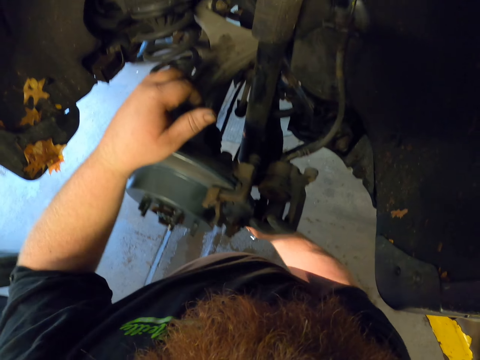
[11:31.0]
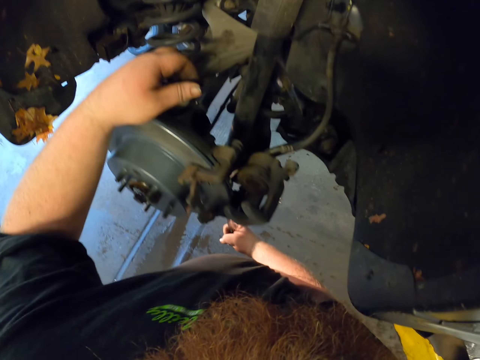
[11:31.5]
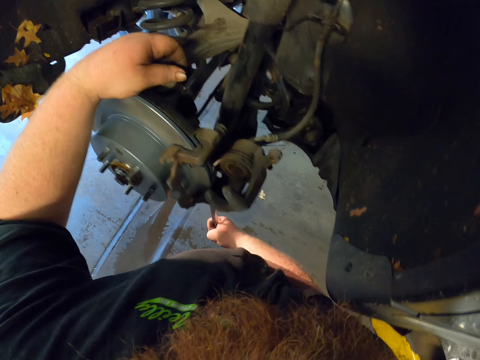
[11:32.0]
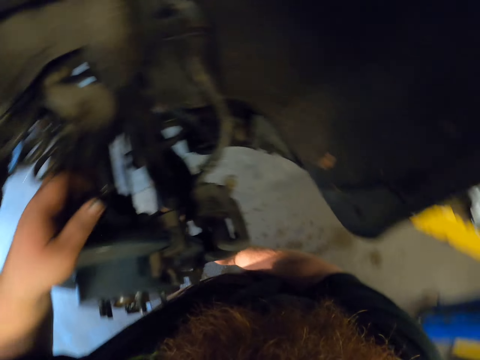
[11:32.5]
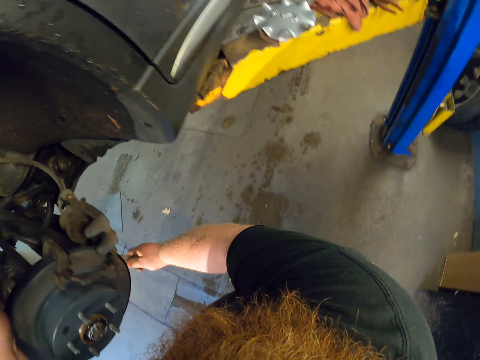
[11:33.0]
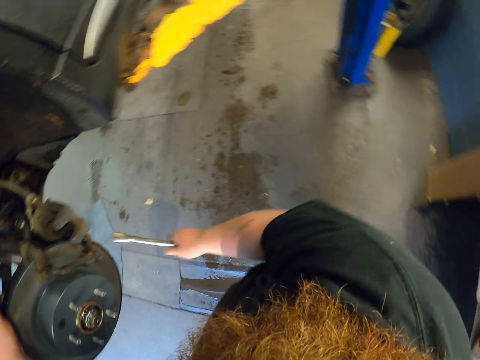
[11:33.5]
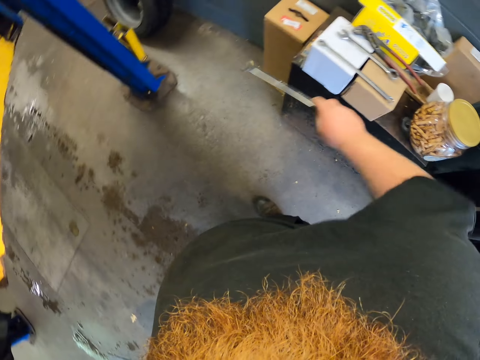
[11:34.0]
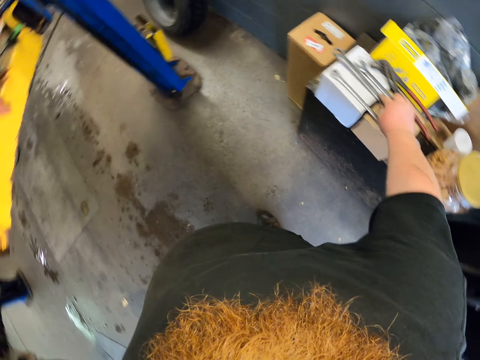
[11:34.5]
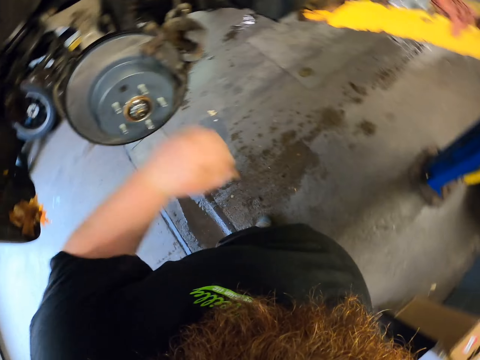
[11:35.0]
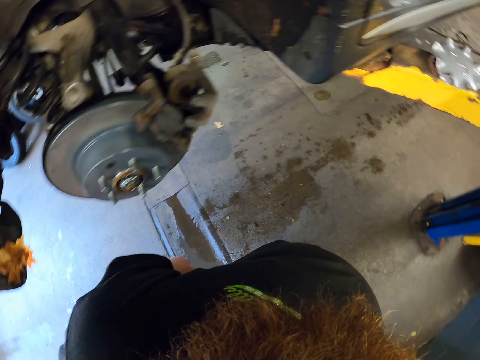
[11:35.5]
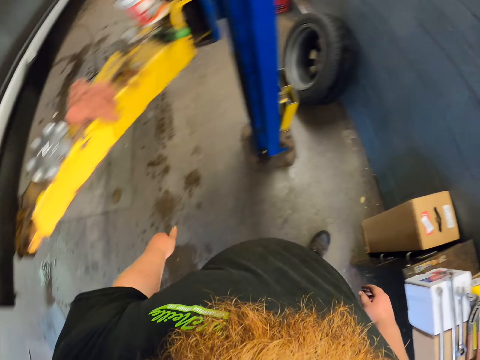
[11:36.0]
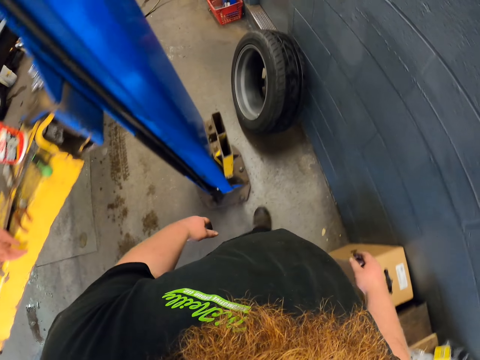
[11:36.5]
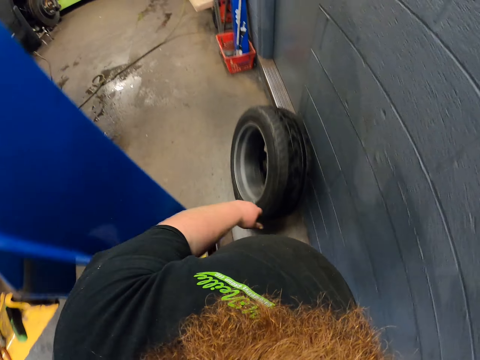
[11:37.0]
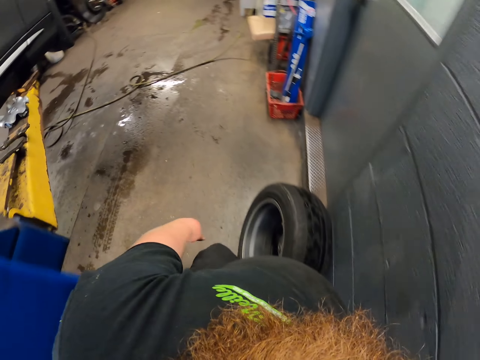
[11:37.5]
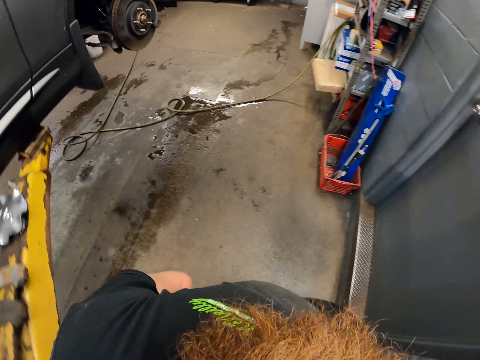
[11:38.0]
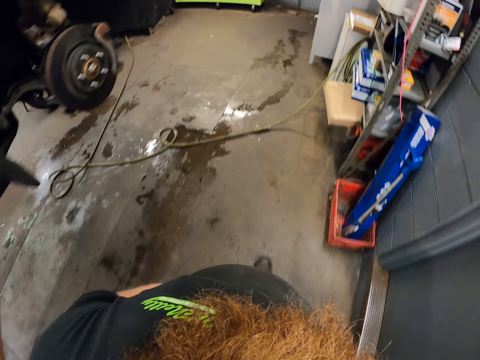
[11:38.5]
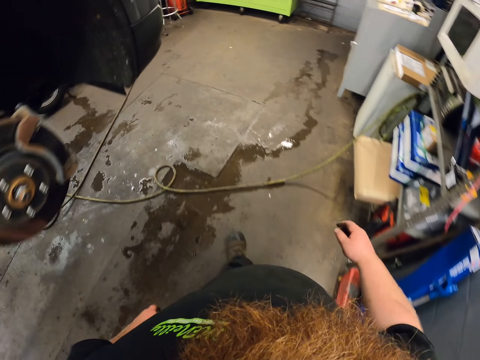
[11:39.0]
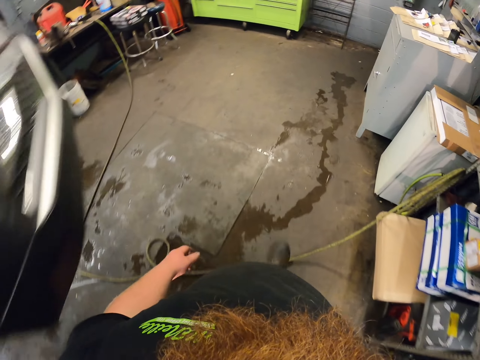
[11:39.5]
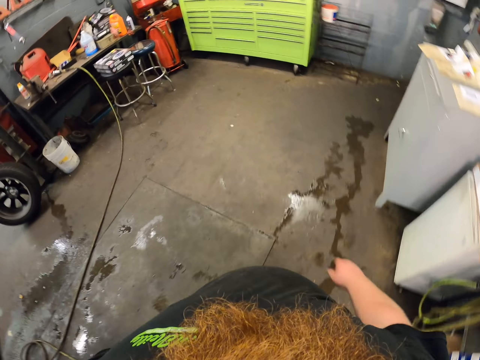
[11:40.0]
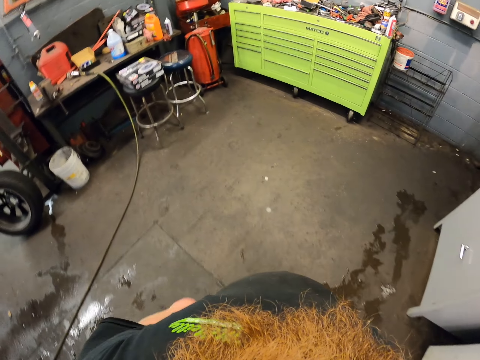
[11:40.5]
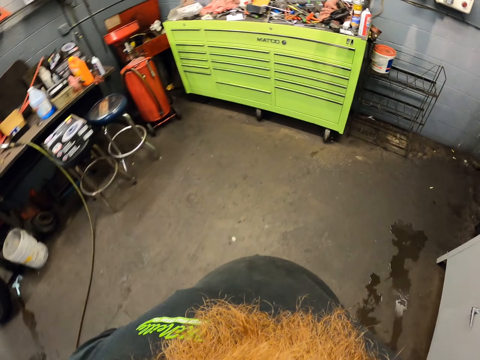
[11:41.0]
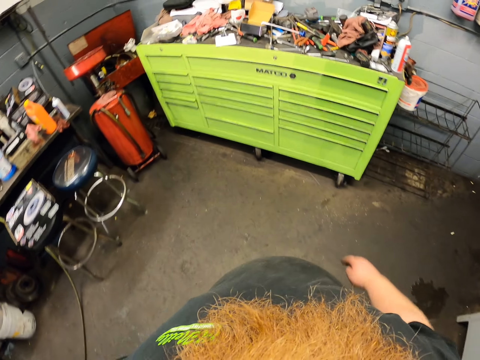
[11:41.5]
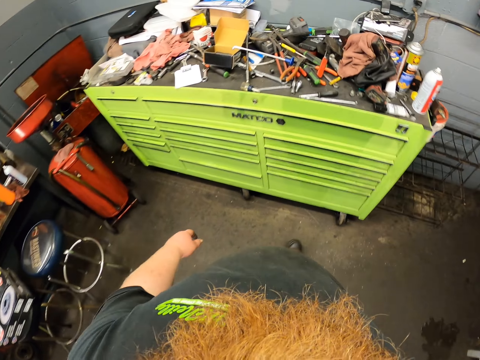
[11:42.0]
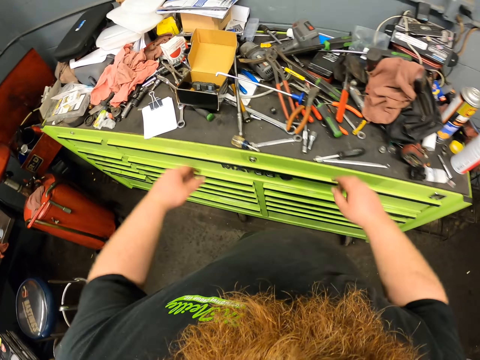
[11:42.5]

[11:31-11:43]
The camera wearer places the wrench on the workbench. They walk in the garage.

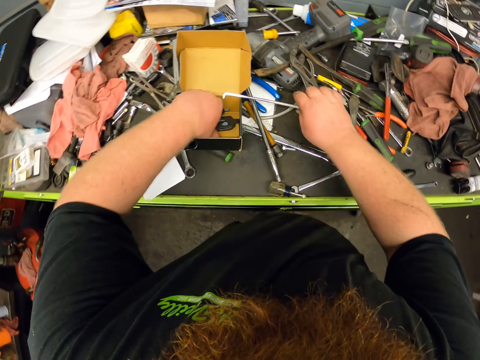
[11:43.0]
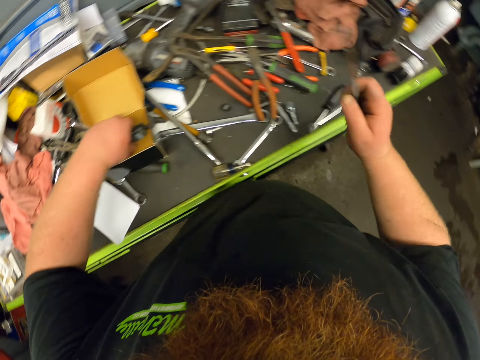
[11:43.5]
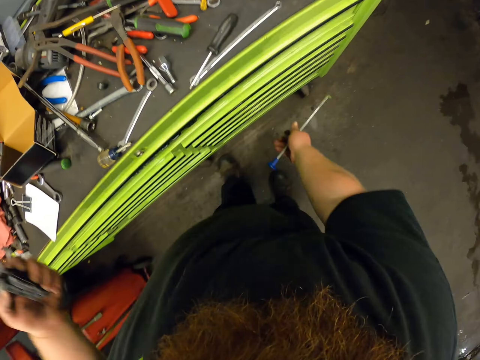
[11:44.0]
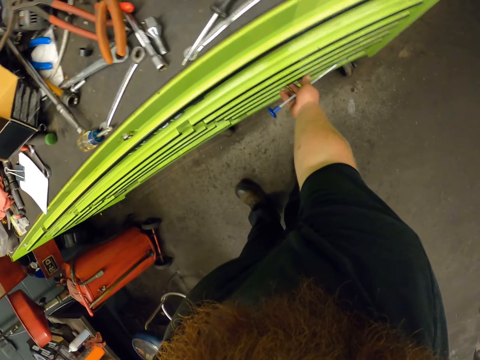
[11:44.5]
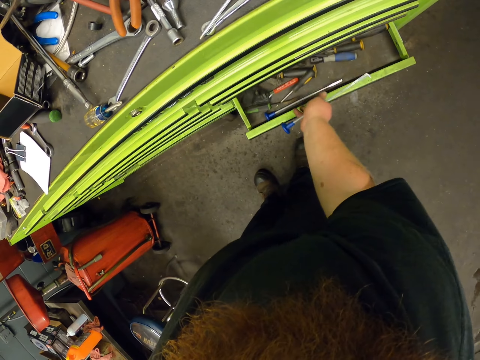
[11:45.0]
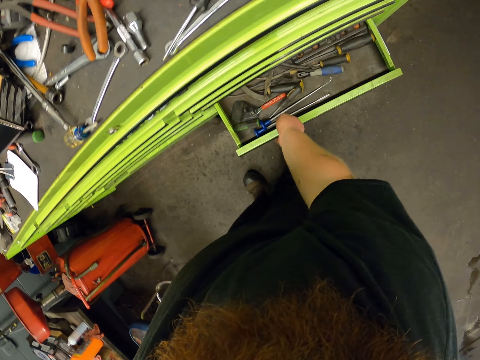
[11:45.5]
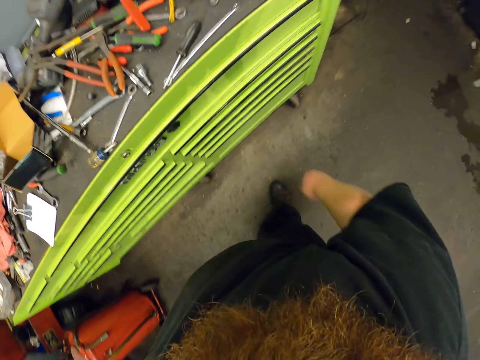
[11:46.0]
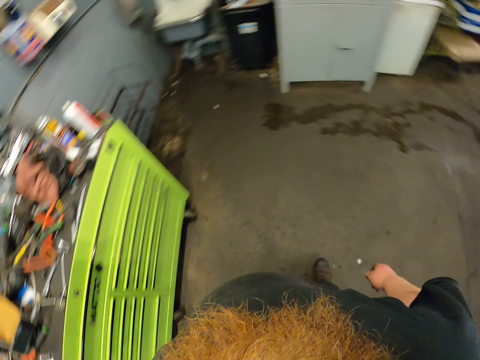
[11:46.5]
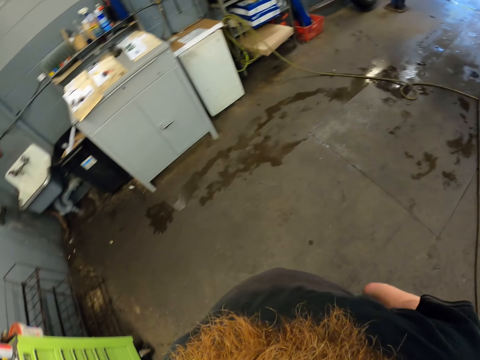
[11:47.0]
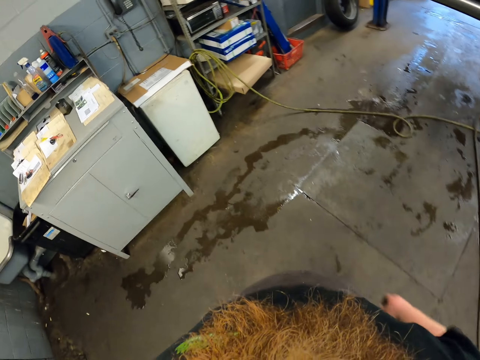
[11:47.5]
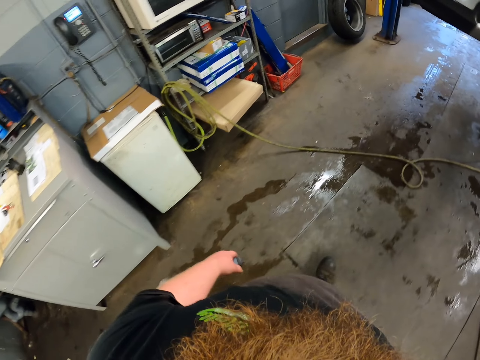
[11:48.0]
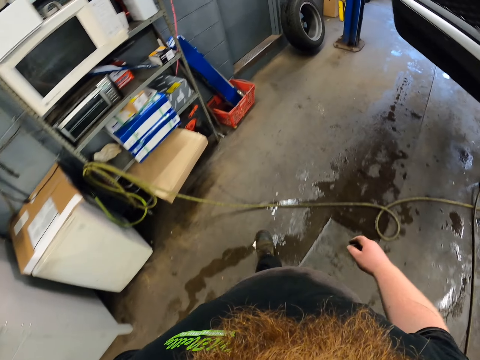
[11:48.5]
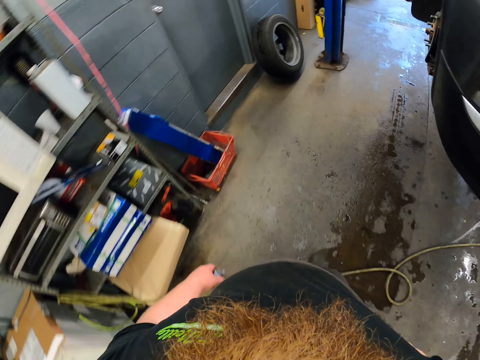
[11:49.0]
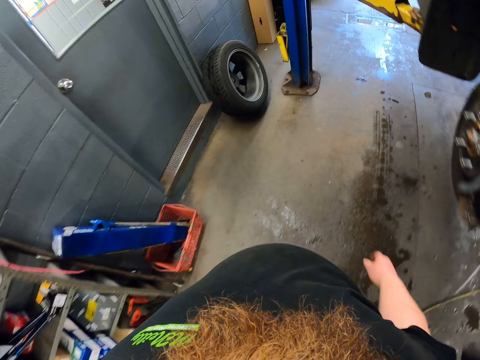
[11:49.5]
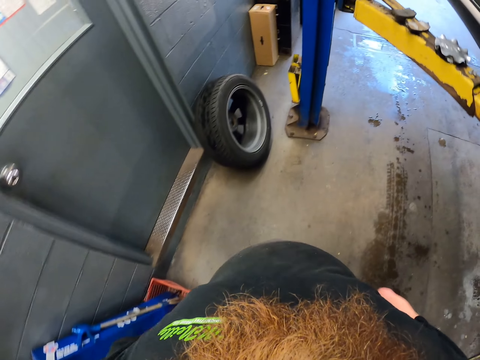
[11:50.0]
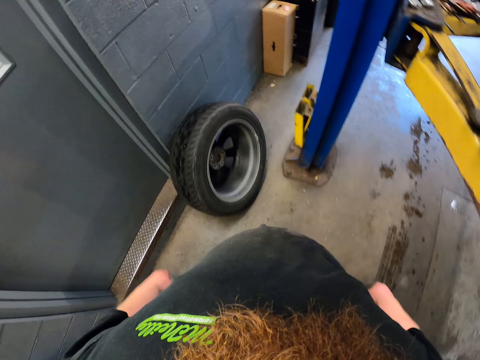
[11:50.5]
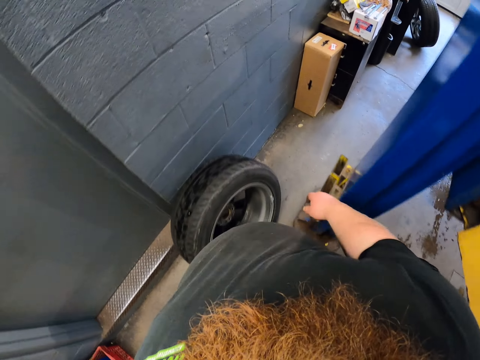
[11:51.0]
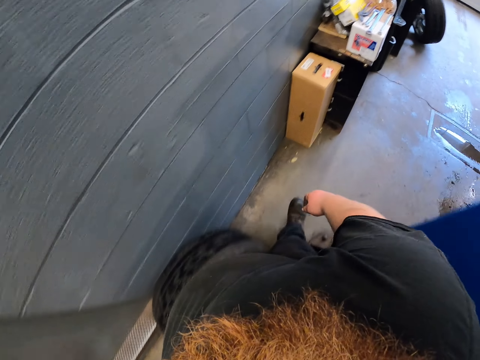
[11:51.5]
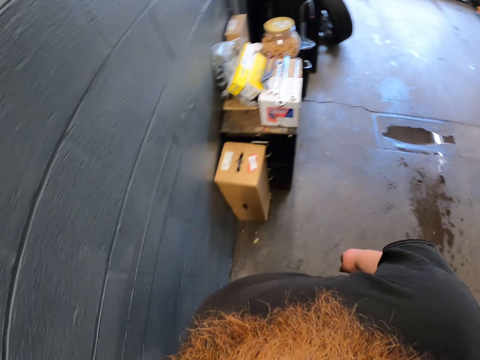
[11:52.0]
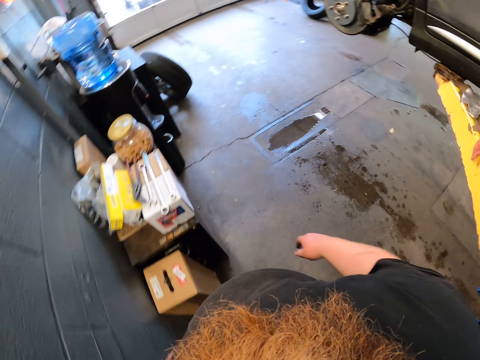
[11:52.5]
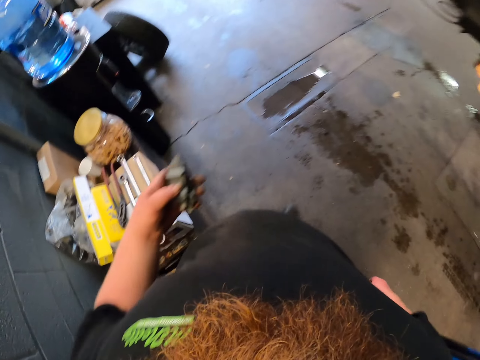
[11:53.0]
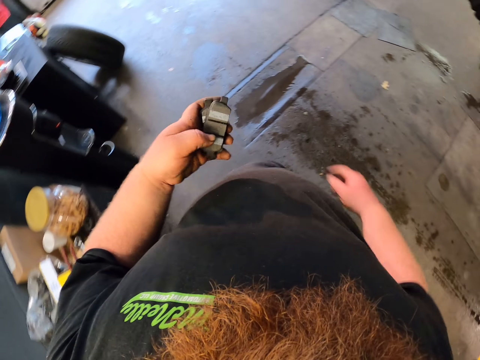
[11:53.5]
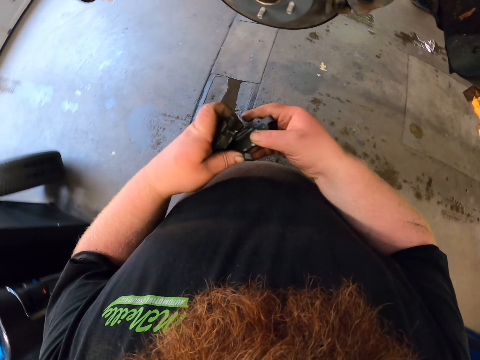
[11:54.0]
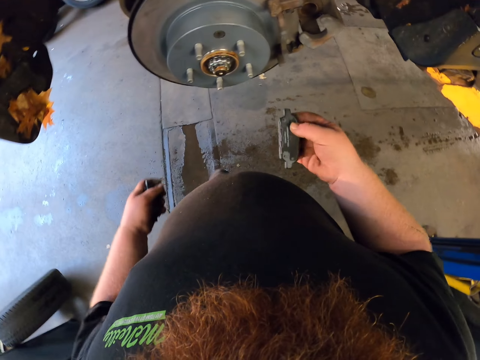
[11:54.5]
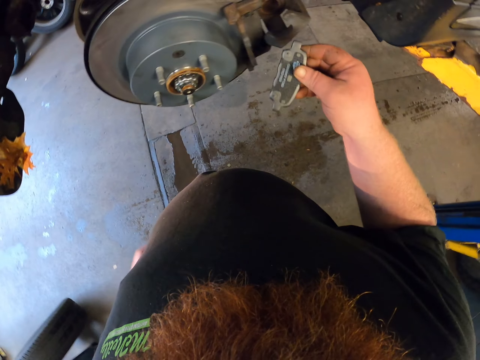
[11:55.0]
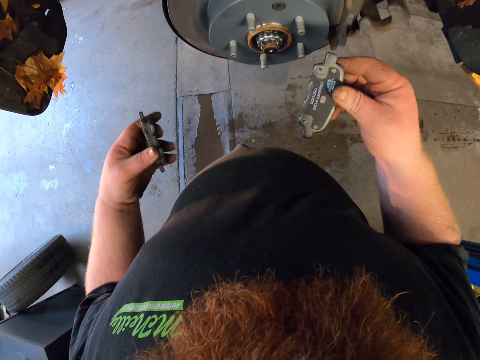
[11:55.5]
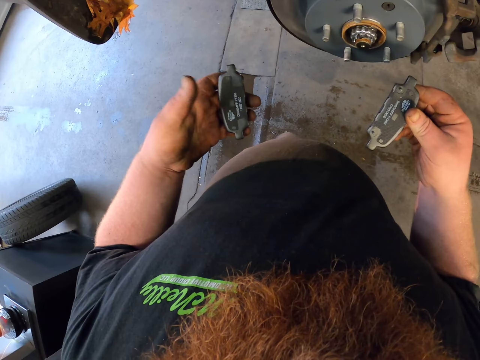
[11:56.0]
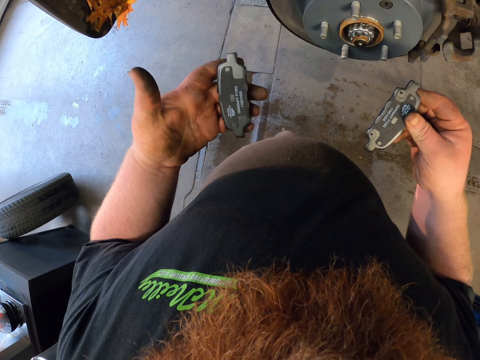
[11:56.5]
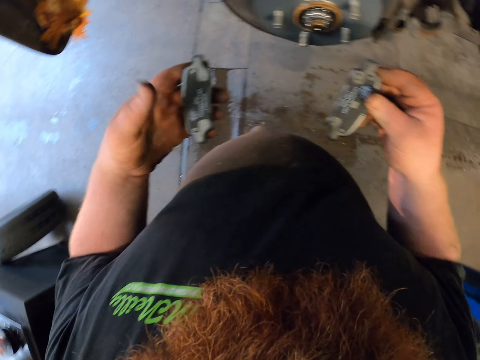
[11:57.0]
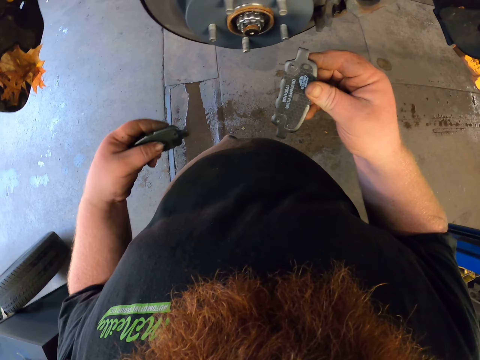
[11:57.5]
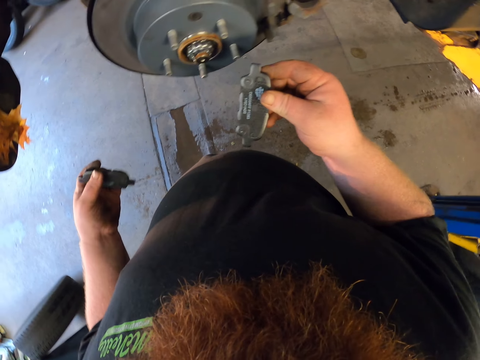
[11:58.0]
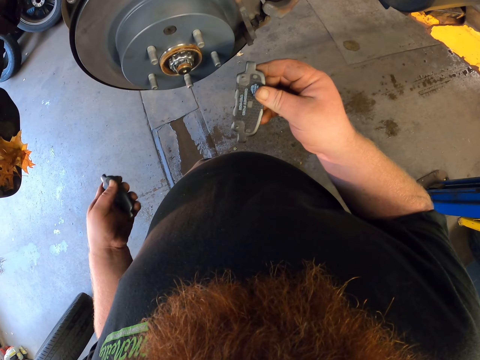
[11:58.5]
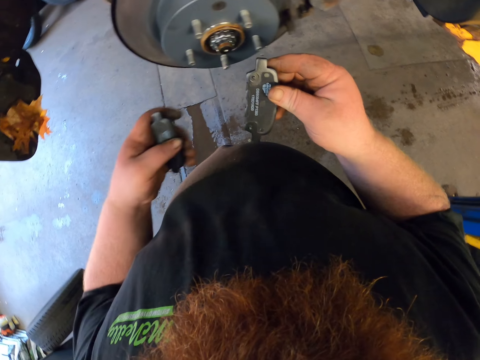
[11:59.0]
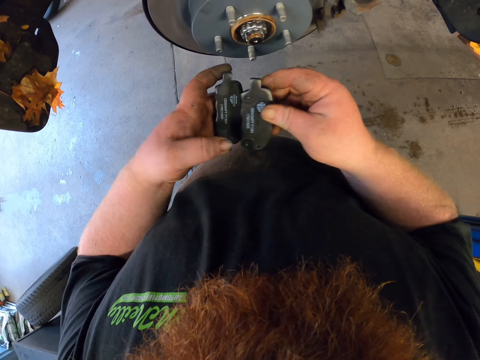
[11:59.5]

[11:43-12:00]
The camera wearer picks up the hex wrench. He opens the tool drawer. He places the hex wrench in the drawer and closes the drawer. He walks in the garage. He looks at the brake pad on his hands.
